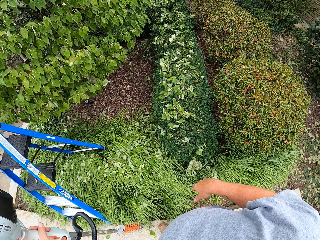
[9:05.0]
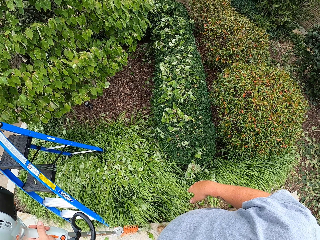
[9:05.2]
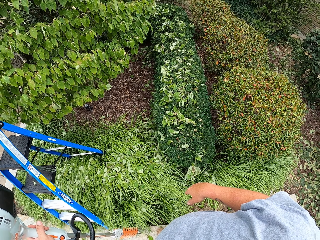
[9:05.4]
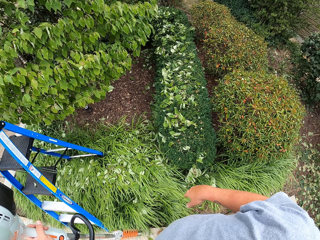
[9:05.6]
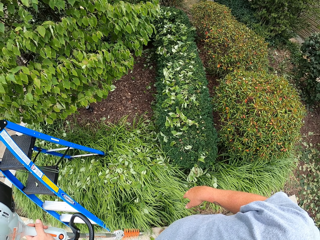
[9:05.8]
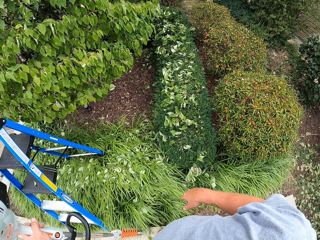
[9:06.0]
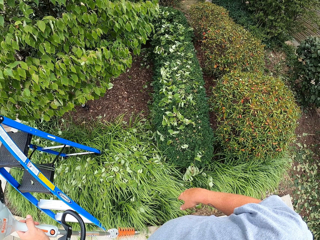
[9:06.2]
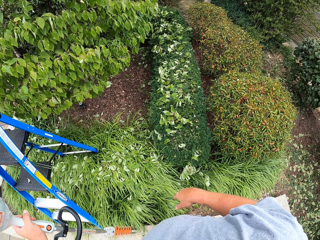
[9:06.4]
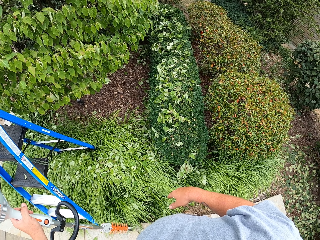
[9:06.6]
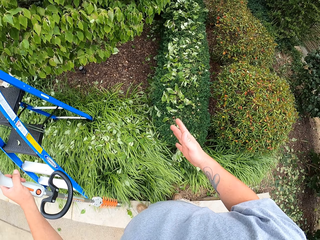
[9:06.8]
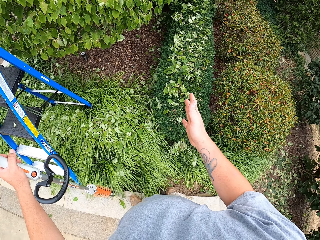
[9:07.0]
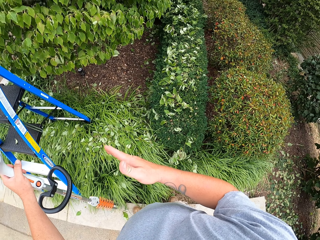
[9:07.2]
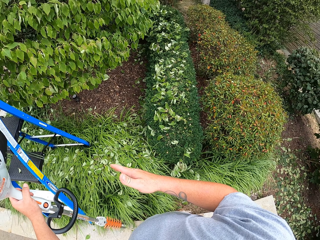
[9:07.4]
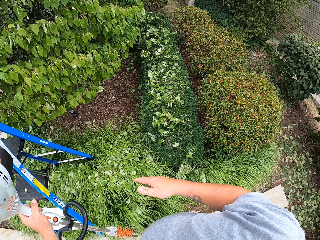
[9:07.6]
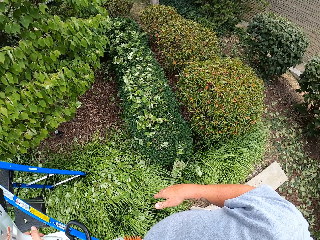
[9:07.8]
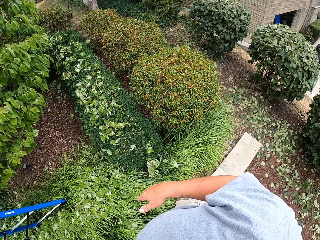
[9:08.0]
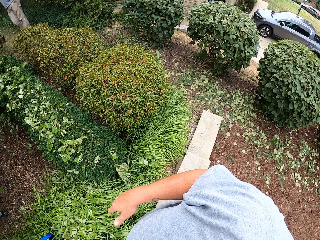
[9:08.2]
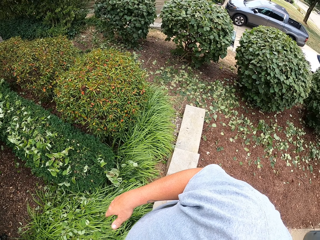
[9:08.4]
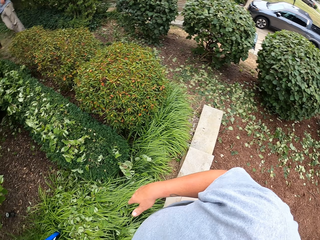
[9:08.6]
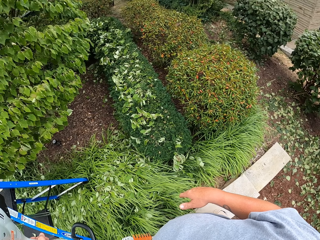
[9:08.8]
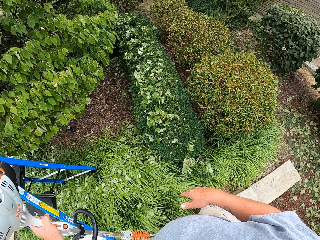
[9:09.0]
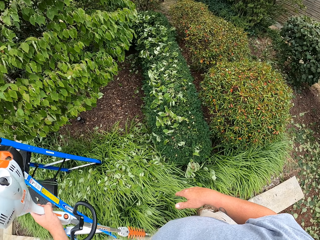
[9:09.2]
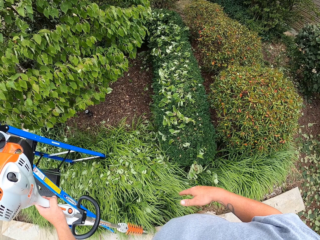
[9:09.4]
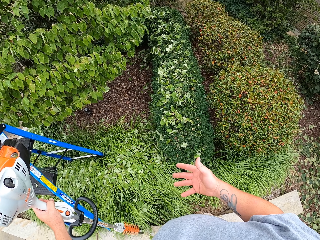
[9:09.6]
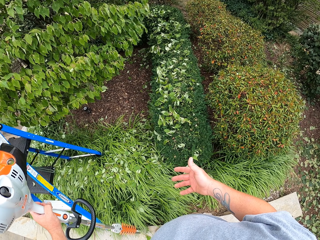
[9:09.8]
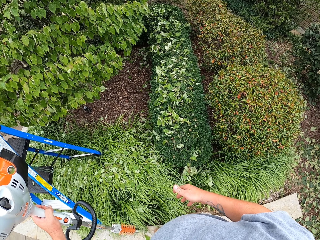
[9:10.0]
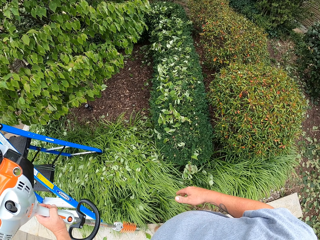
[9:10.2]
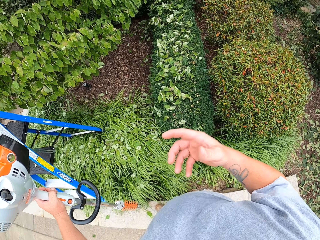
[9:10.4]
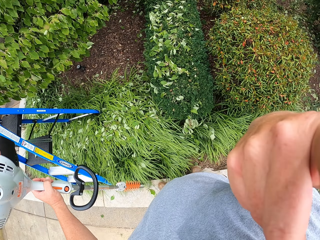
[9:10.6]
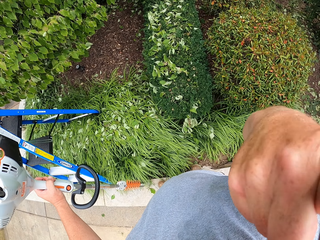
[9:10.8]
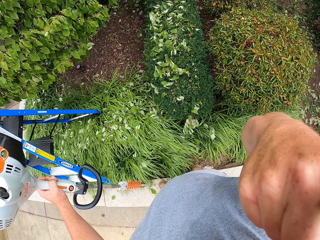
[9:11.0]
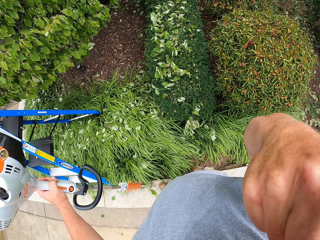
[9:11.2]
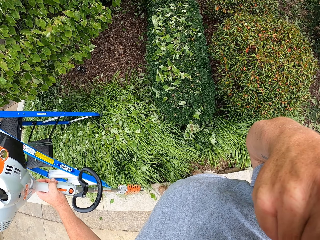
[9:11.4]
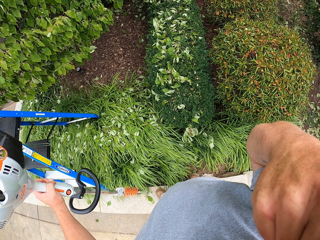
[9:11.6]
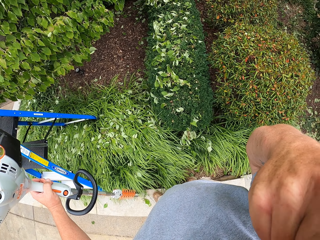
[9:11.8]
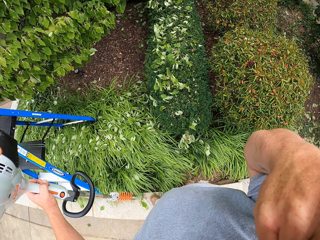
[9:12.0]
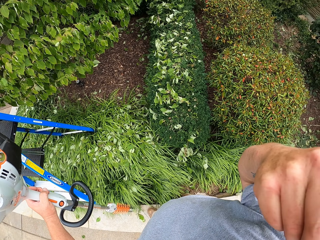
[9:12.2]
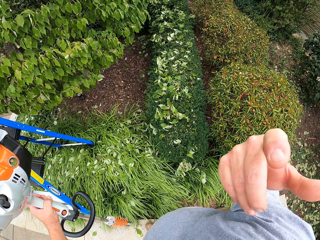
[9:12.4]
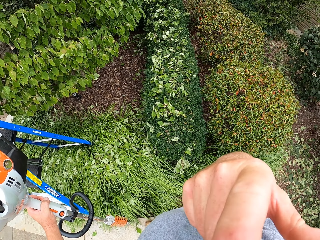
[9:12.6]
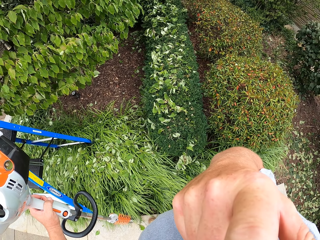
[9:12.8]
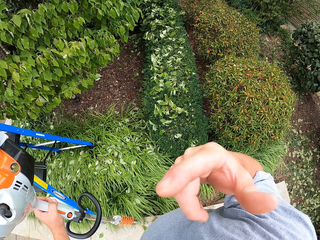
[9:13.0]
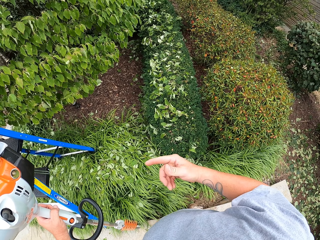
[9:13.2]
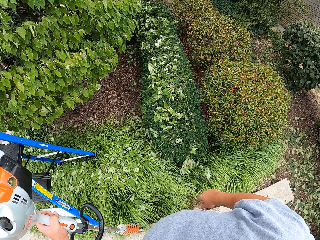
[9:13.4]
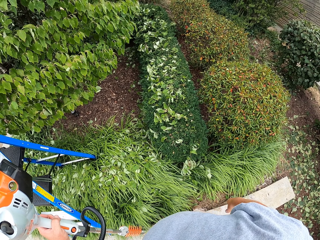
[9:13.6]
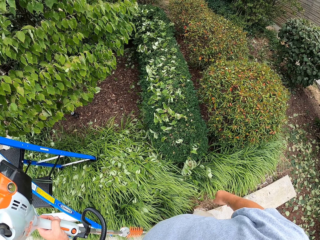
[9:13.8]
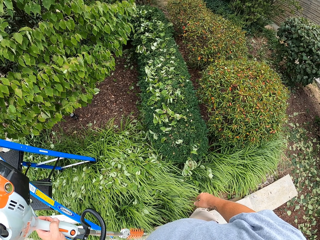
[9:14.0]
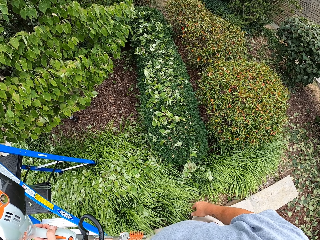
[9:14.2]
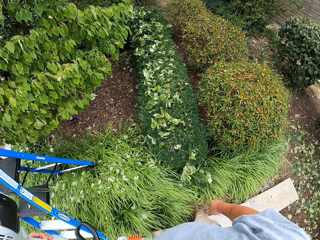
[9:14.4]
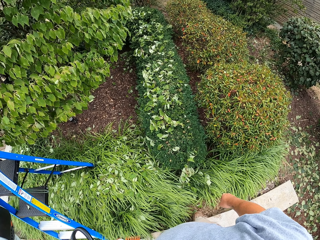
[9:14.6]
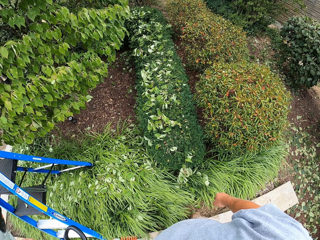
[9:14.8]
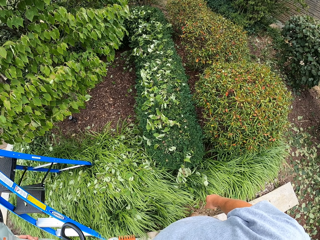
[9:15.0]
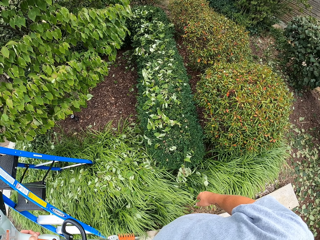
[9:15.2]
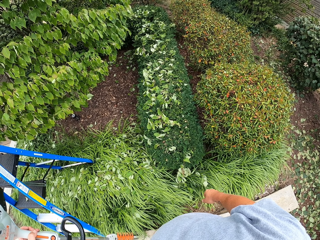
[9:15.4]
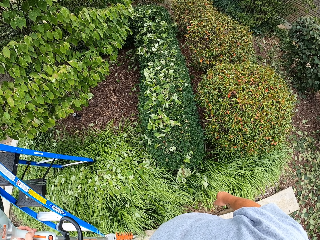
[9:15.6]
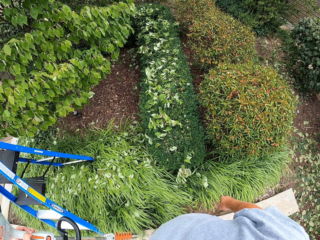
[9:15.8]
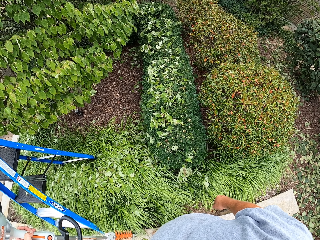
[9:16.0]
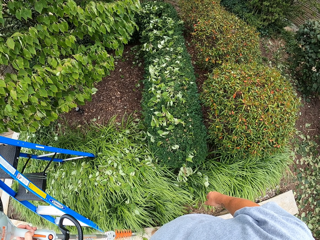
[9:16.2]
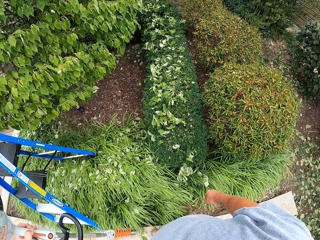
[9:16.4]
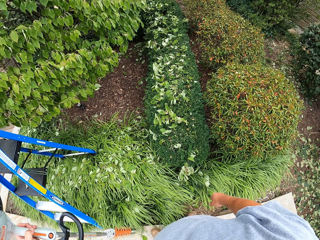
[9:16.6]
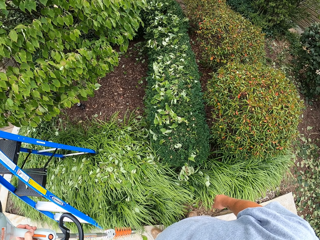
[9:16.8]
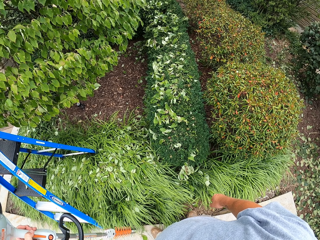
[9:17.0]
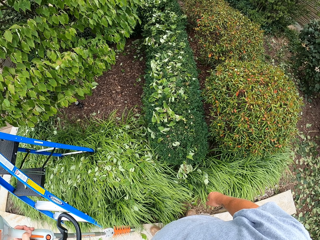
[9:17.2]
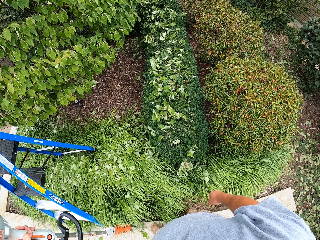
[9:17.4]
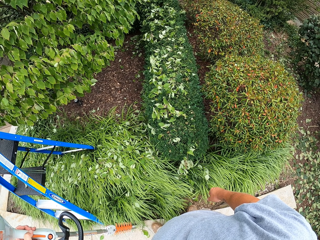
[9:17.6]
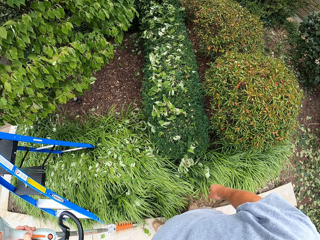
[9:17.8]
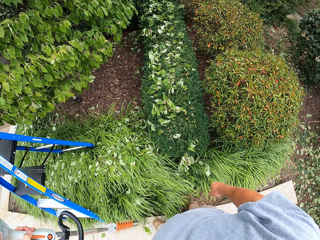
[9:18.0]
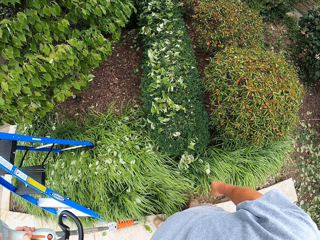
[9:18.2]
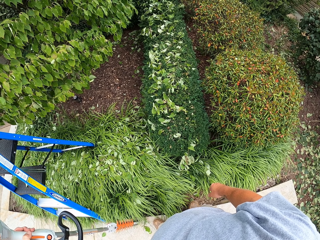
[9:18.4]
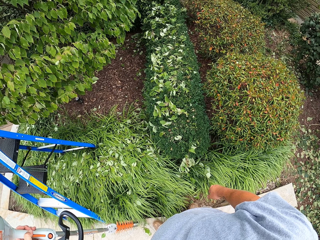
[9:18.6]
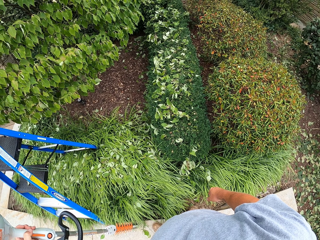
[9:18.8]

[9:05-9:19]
The camera wearer puts the hand down. He flaps the hand and puts the hand down. He flaps the hand and puts the hand down. He flaps the hand. He touches the face with the hand. He puts the hand down. He converses with a man. He looks at the shrubs.

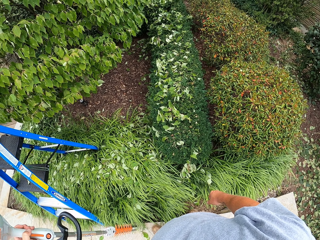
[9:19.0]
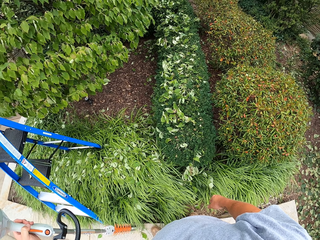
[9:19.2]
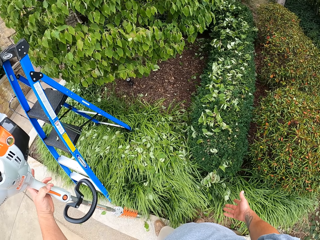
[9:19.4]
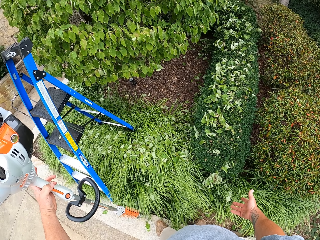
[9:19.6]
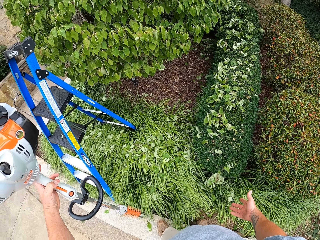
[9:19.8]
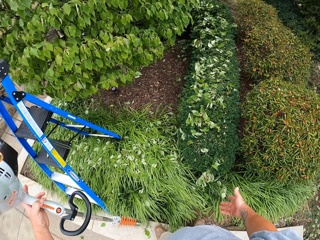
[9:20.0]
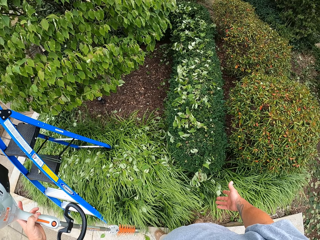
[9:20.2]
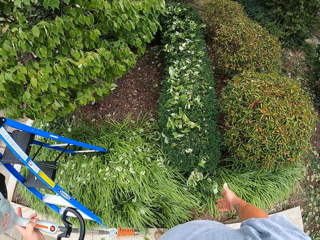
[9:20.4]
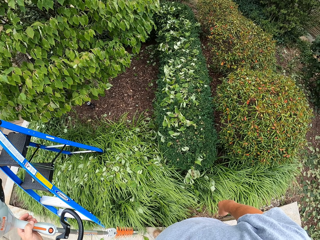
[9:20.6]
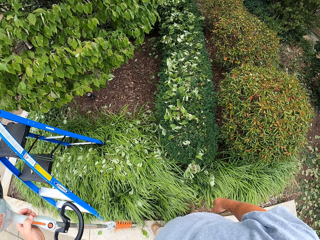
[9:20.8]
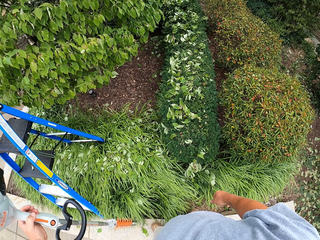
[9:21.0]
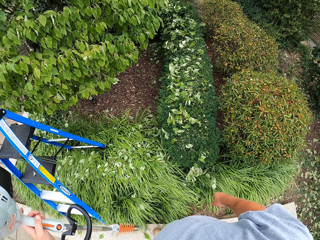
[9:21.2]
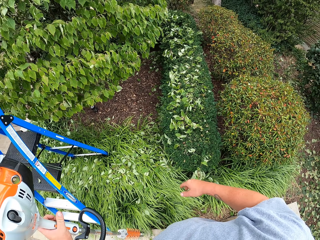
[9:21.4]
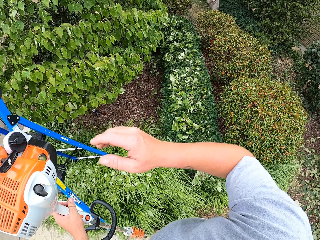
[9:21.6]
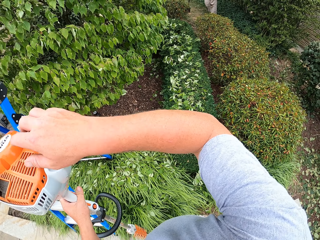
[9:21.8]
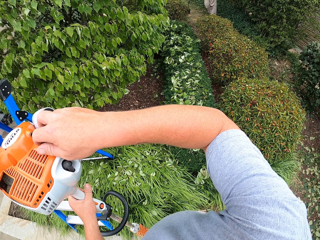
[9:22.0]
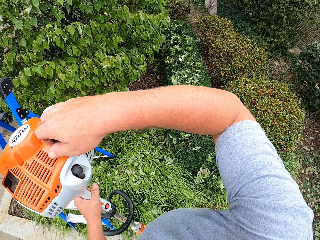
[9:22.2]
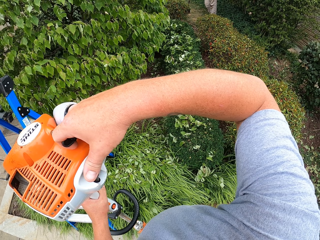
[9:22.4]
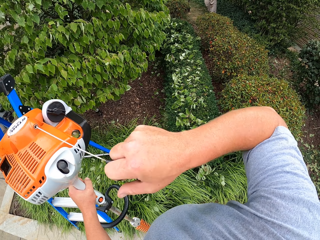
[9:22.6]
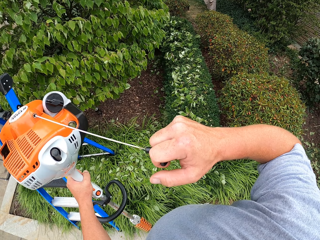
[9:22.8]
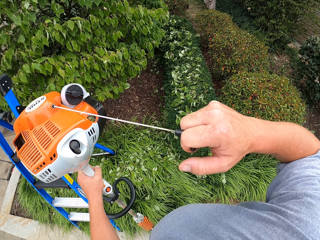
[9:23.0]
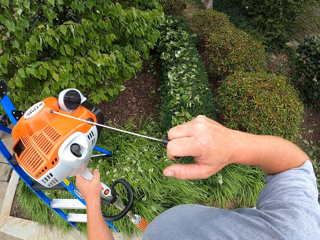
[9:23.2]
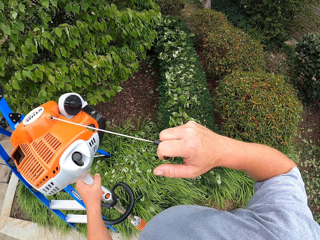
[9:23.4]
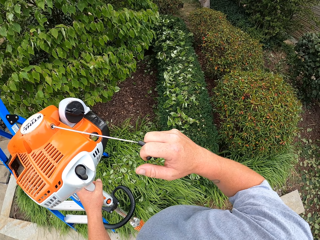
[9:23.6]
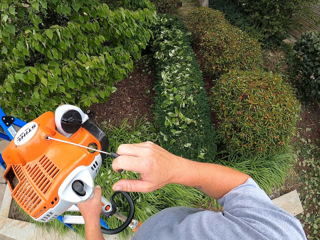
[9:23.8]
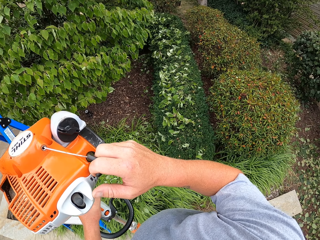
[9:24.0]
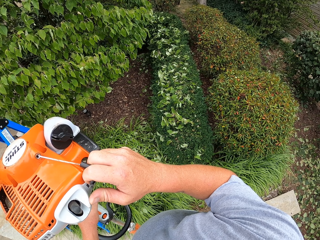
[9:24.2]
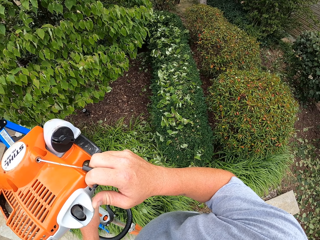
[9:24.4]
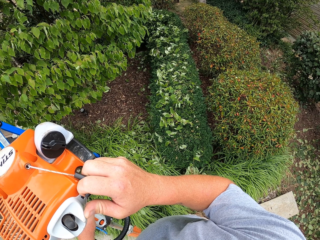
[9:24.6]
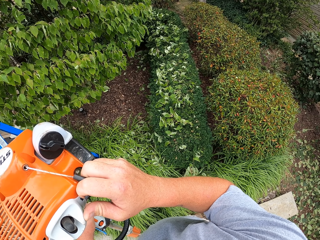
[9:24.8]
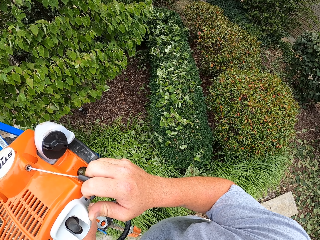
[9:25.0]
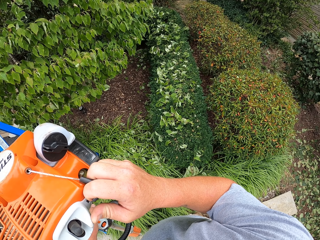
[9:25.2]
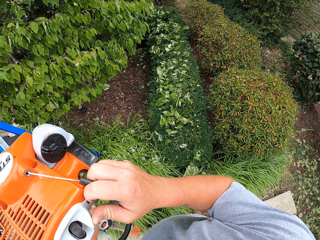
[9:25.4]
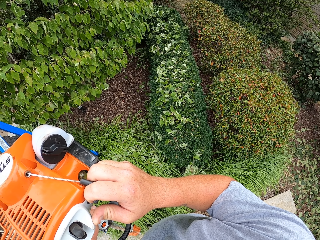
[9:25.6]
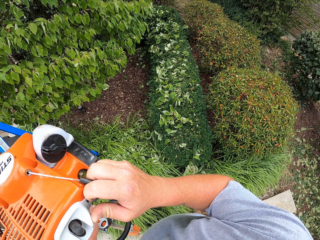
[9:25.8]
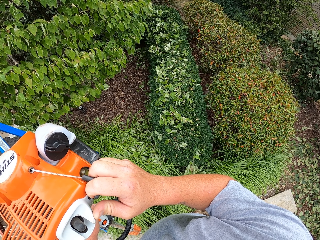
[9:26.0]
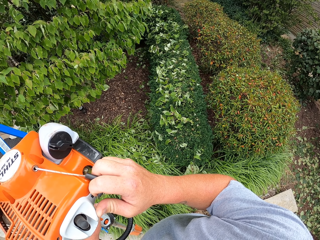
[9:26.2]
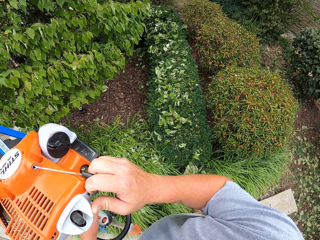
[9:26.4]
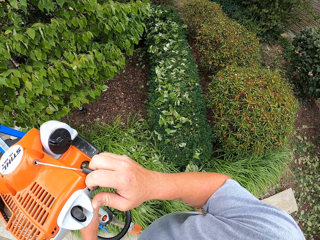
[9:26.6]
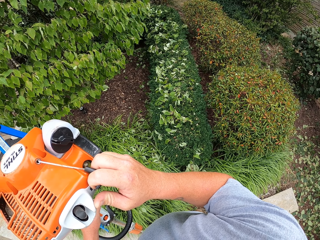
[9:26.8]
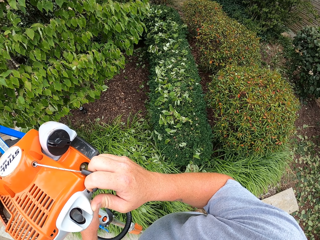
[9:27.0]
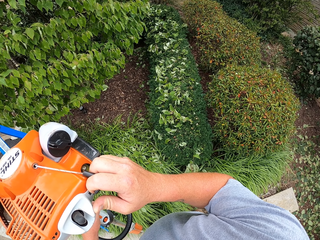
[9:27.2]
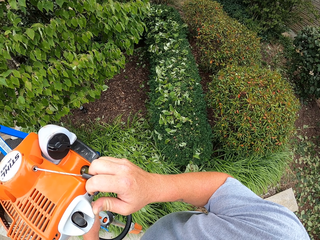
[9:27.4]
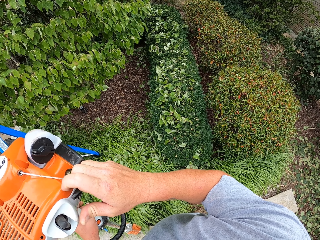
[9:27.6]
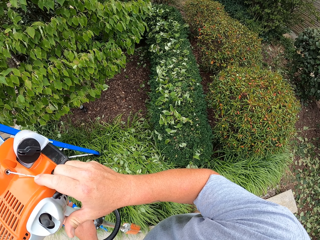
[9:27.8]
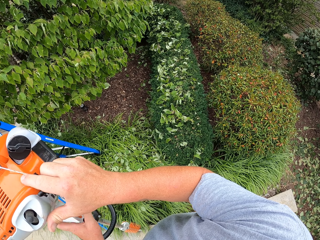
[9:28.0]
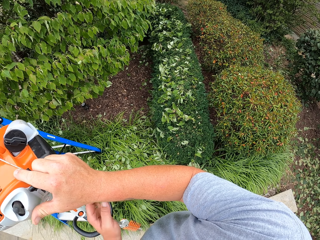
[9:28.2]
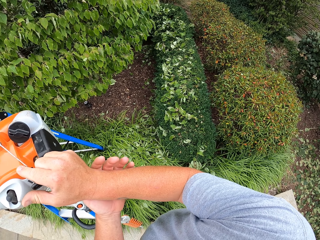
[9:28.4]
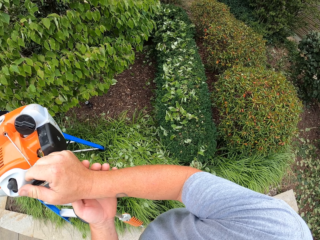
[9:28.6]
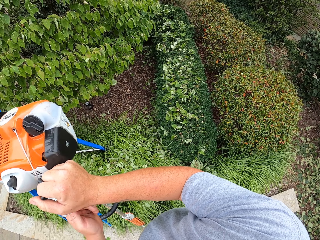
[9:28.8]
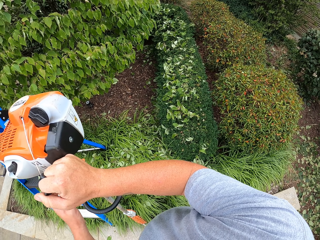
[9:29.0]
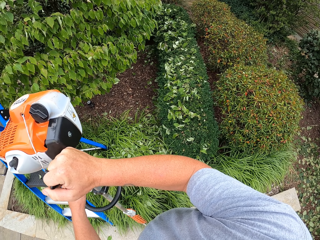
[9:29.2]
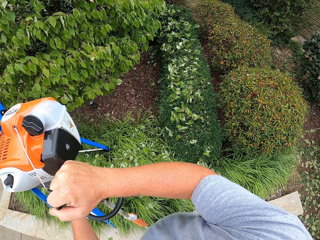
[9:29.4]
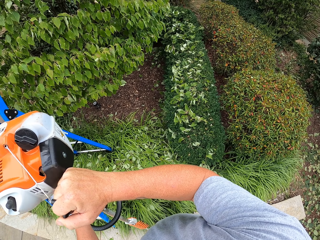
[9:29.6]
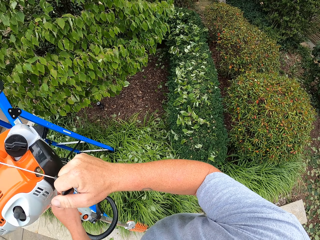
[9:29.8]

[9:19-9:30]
The camera wearer moves his hand. He starts the pole pruner machine. He pulls the hedge trimmer starter. He looks at the shrubs.
